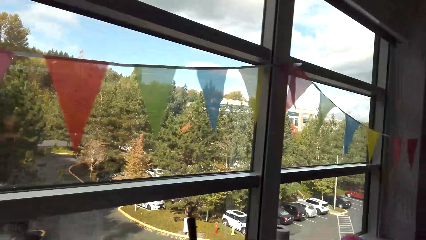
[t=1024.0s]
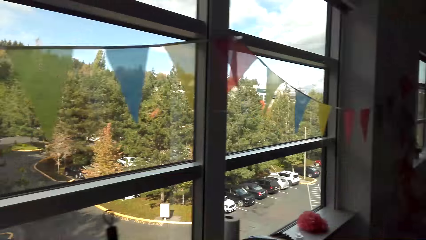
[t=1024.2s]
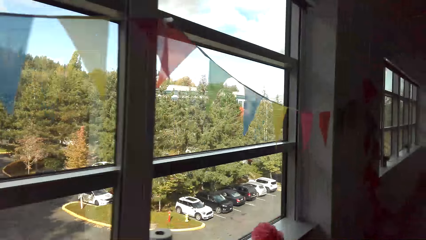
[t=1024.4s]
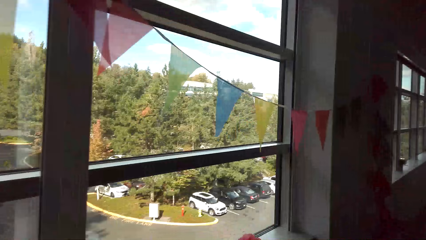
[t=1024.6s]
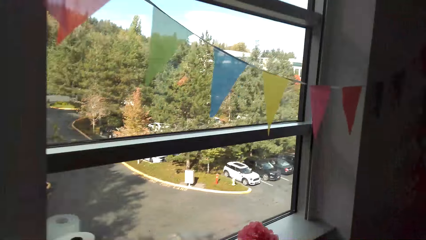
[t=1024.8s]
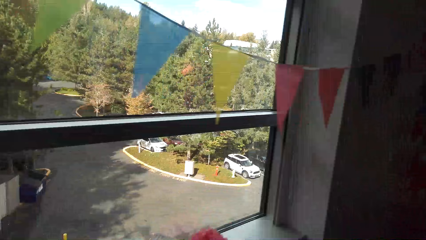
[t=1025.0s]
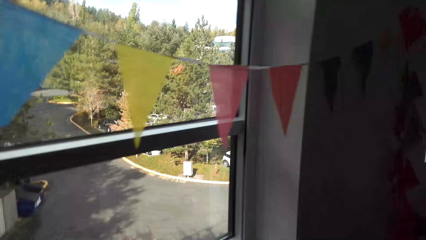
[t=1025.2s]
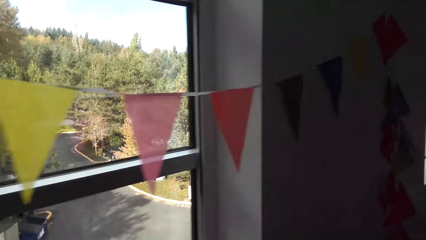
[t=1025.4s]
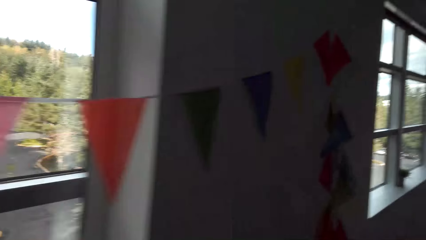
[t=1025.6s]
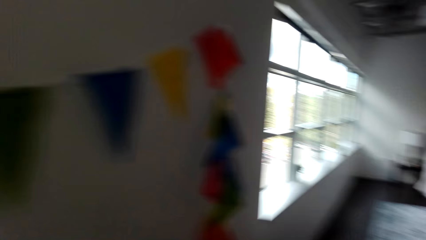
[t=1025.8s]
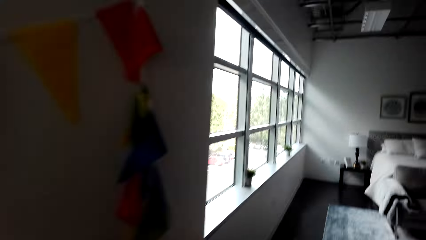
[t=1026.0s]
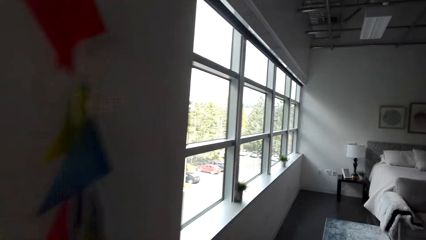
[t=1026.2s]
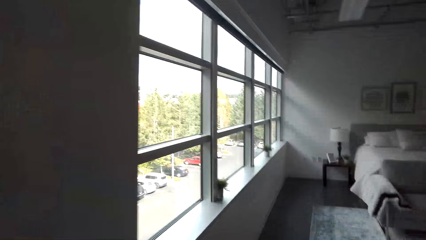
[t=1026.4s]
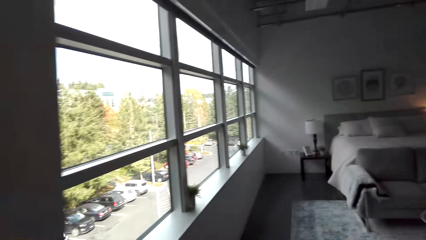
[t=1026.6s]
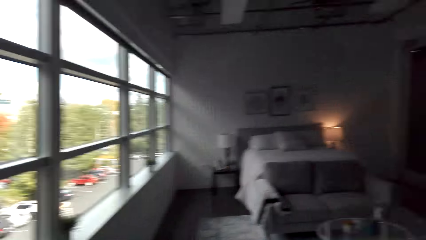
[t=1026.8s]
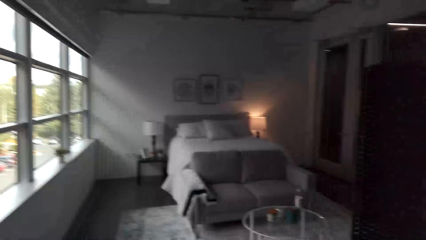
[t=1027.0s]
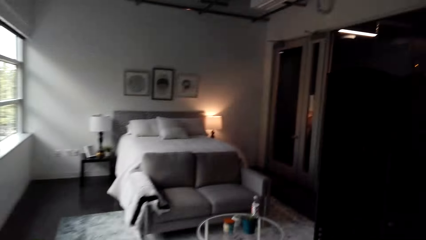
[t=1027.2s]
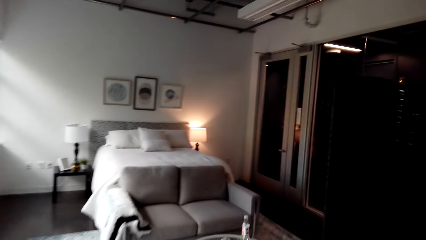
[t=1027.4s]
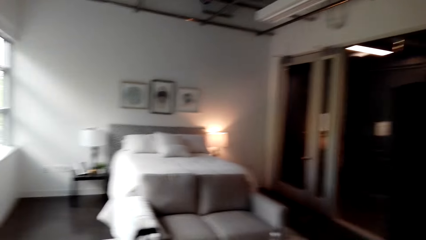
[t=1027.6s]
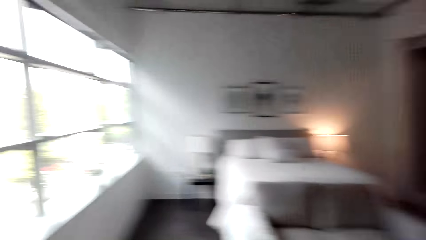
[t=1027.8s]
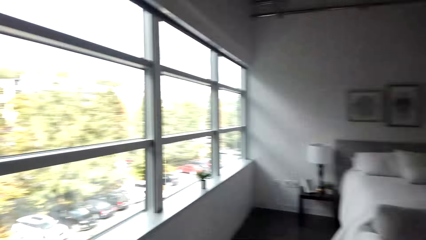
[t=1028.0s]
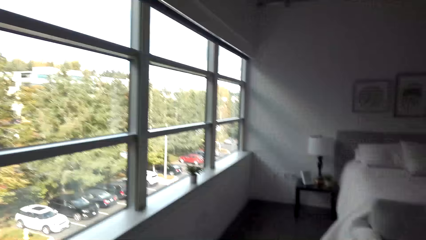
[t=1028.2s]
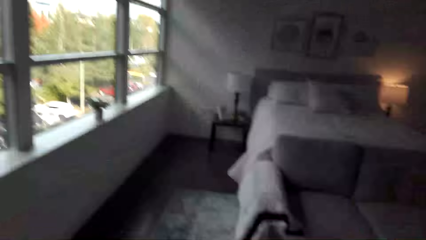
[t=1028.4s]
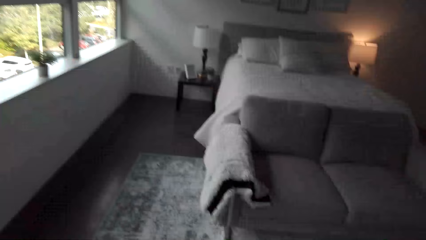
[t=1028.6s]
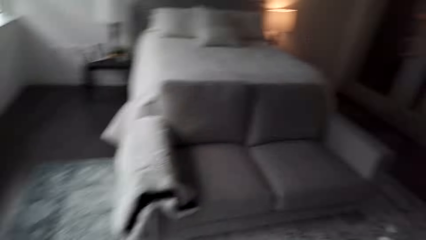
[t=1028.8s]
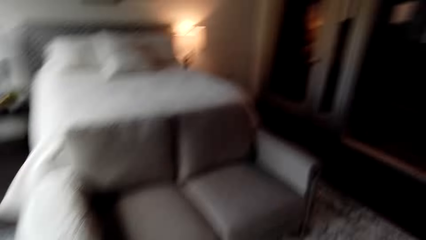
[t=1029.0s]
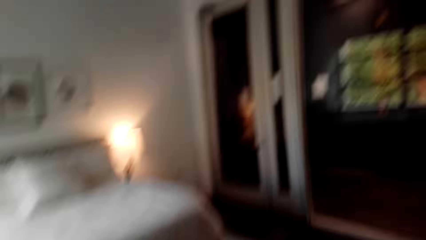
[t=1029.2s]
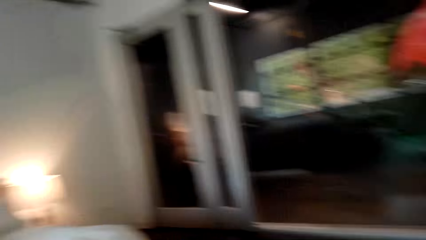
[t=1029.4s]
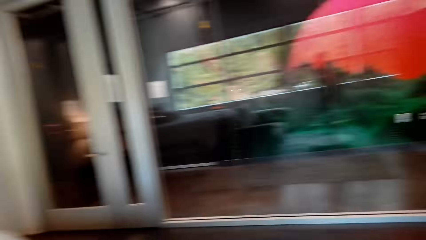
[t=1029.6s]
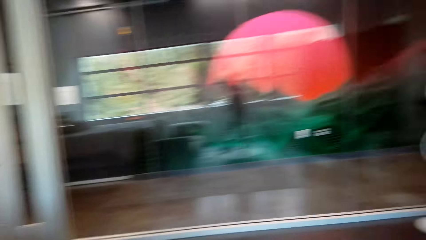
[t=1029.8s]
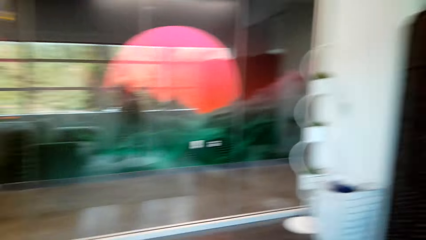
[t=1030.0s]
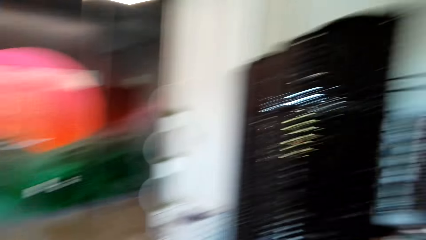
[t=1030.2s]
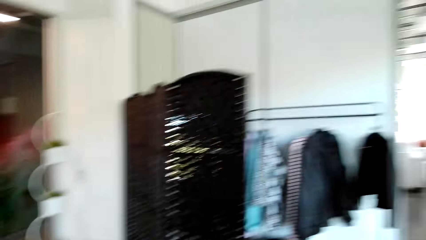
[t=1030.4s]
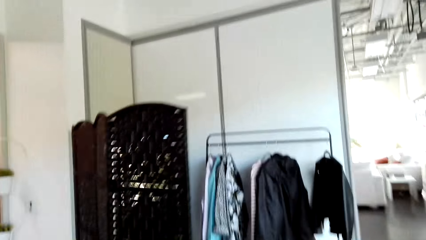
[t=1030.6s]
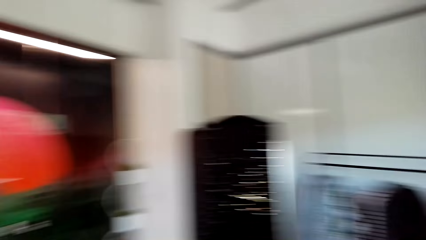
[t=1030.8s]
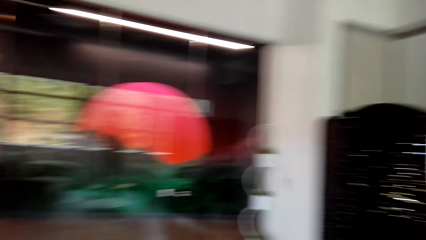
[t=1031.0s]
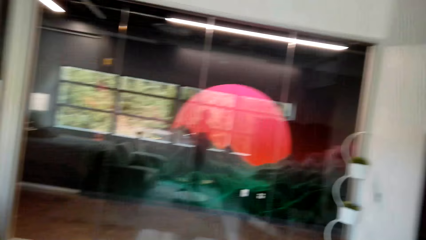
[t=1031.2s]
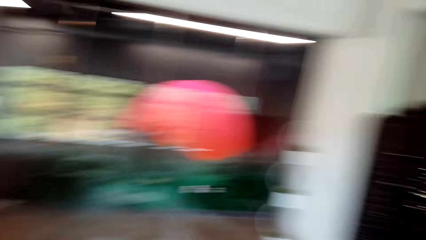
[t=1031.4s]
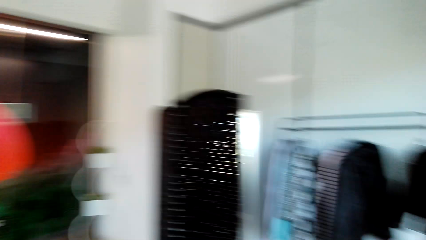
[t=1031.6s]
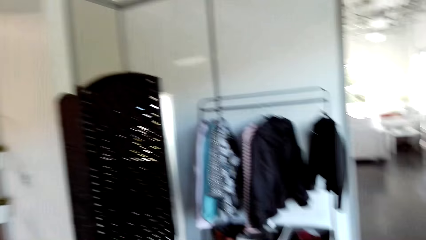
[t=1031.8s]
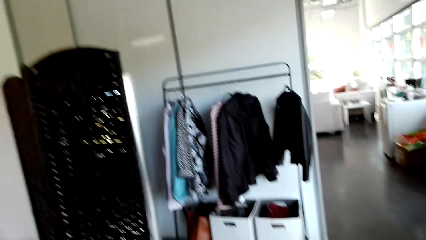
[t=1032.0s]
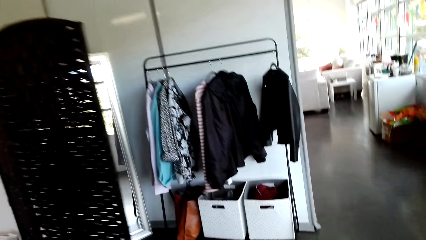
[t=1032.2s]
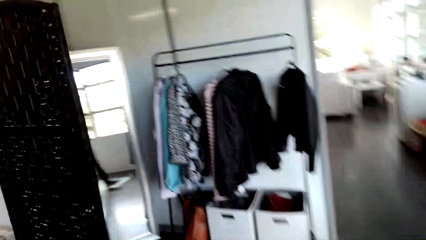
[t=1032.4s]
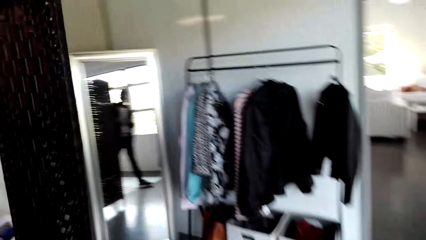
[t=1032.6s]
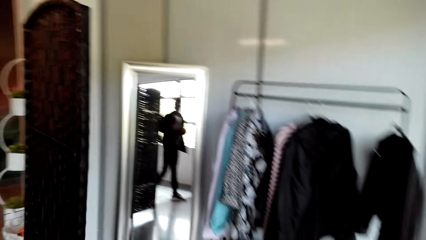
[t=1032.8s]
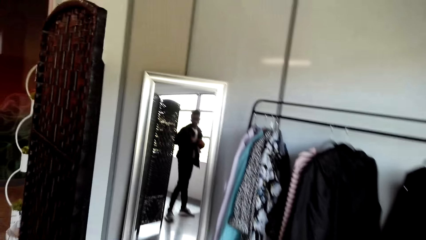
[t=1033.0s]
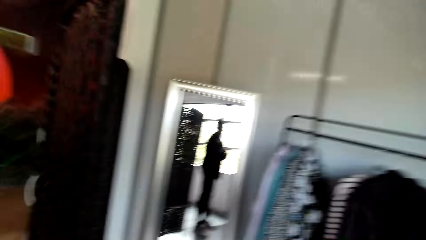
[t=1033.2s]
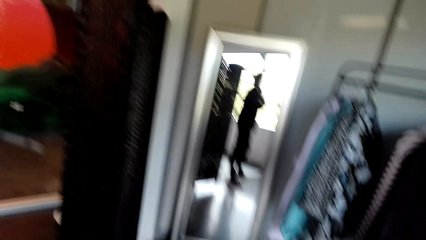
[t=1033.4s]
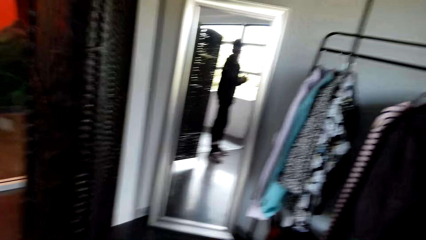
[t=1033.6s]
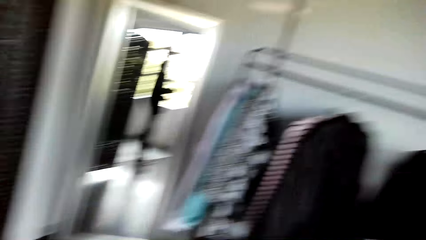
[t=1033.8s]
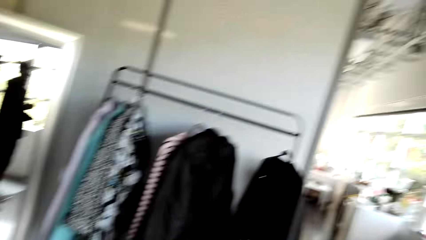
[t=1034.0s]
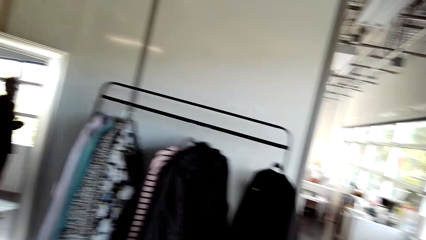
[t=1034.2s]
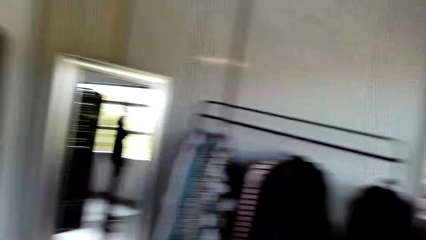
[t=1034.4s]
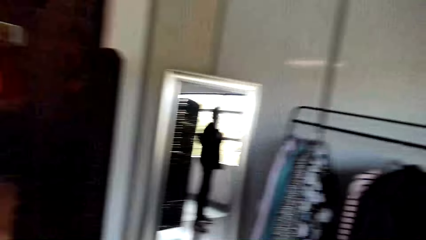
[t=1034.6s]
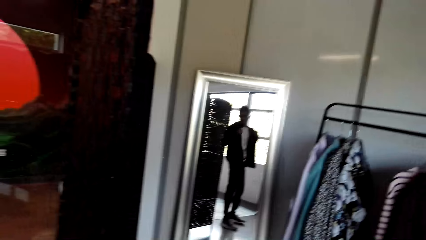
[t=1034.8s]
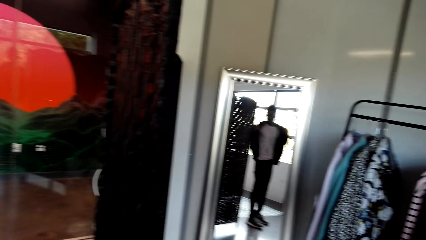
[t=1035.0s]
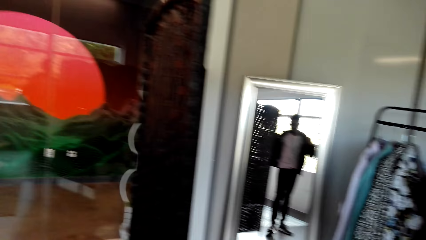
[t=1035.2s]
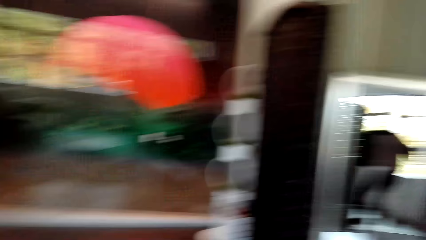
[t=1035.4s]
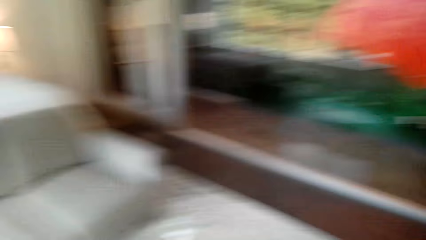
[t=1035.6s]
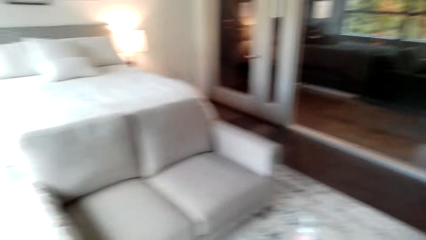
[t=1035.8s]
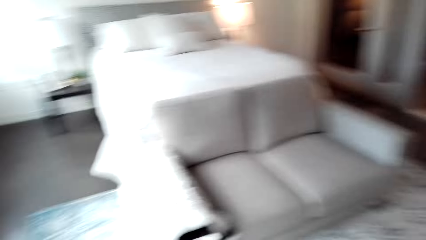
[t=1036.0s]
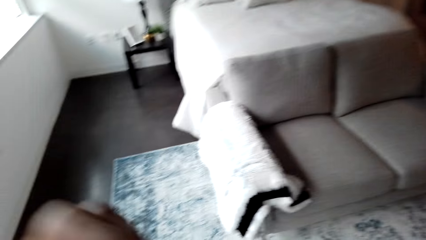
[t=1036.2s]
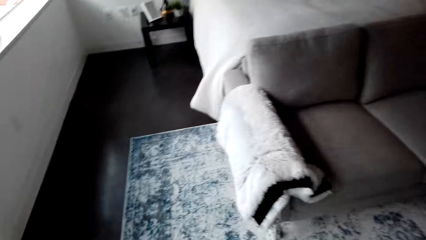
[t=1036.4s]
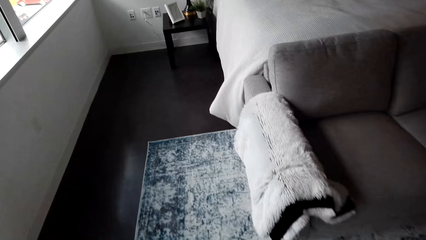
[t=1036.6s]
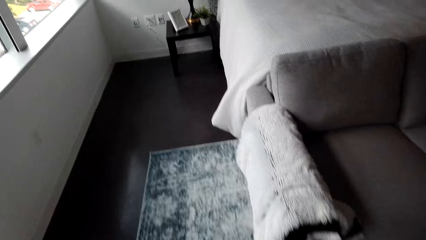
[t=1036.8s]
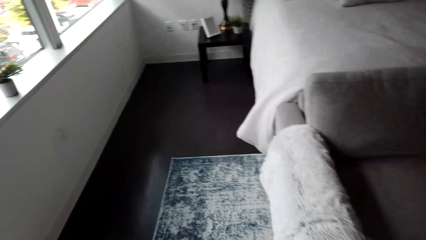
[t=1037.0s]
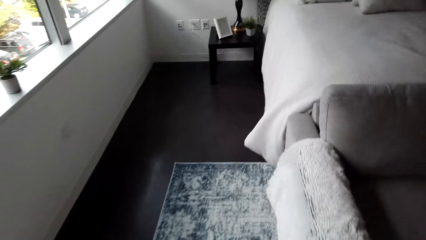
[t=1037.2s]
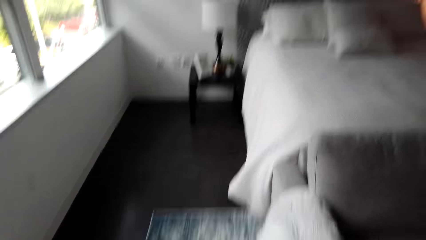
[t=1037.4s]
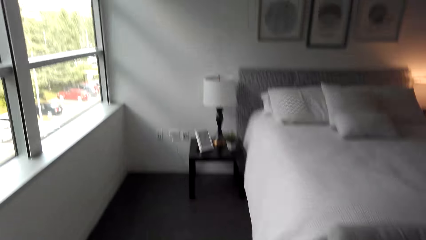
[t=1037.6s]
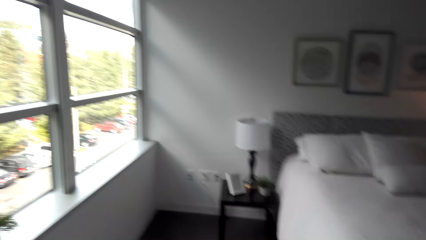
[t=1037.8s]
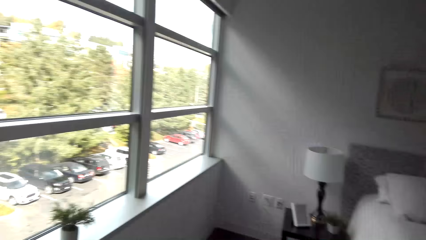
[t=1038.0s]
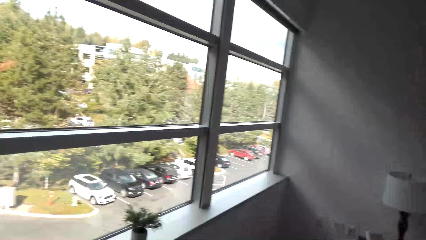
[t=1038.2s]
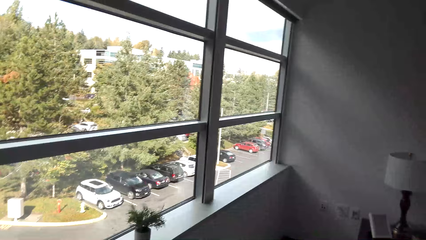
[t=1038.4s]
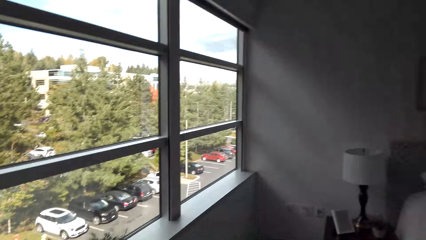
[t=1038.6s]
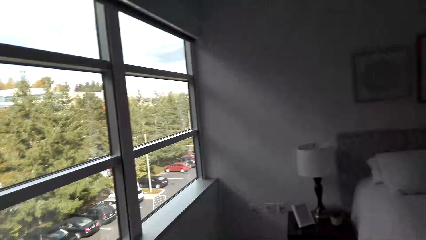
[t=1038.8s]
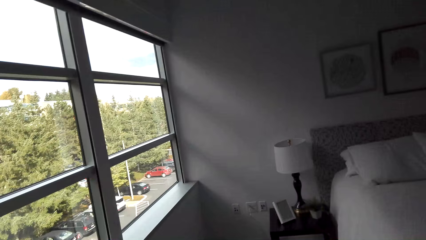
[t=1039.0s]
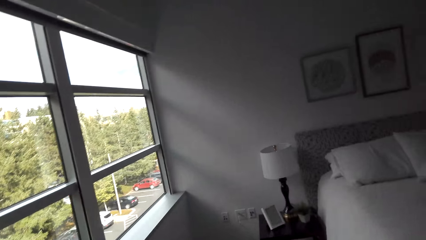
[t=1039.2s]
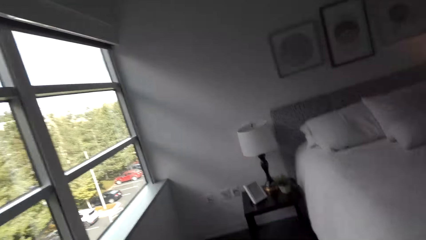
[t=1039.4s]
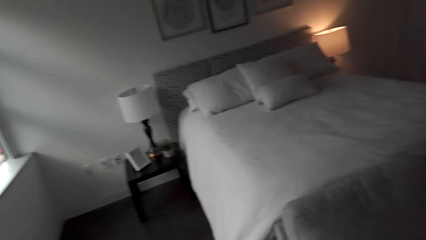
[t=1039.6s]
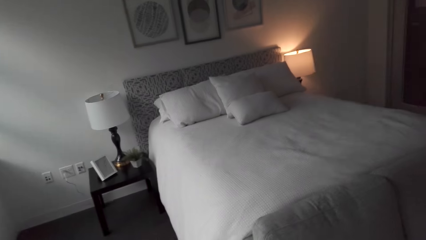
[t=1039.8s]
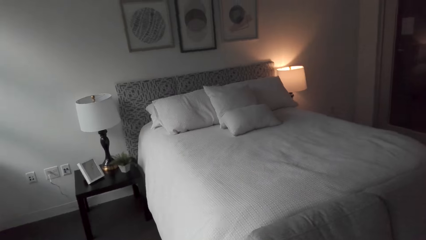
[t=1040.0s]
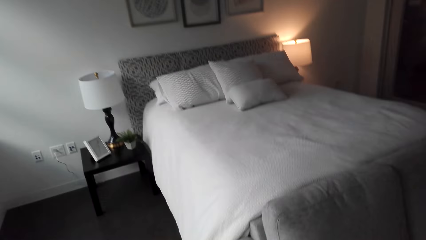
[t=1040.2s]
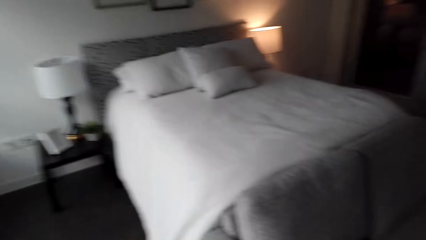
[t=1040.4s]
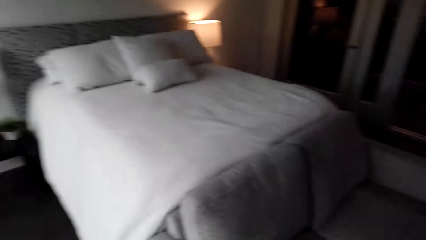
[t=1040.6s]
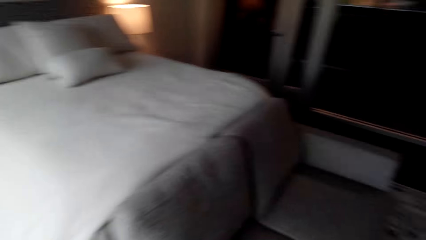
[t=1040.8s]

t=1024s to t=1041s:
The camera wearer looks at the mirror. They look around.
